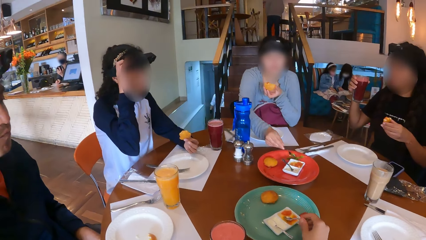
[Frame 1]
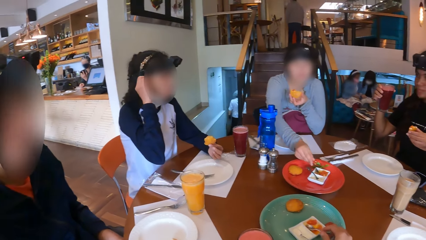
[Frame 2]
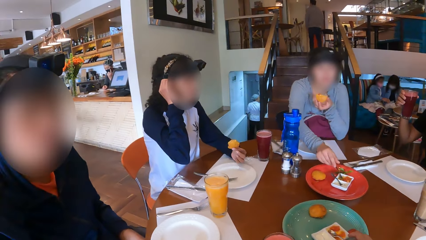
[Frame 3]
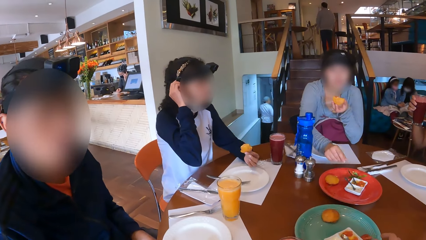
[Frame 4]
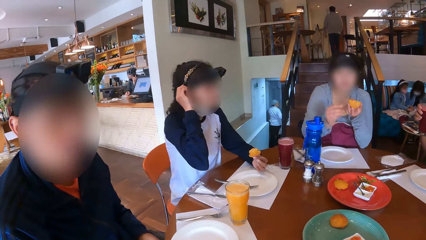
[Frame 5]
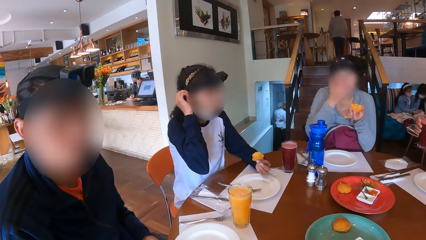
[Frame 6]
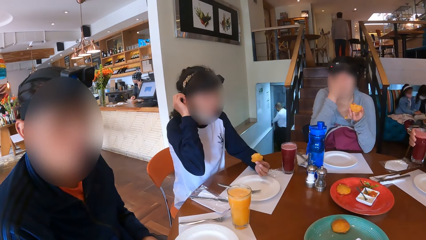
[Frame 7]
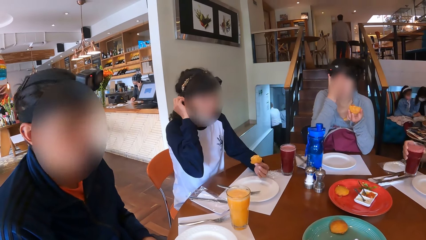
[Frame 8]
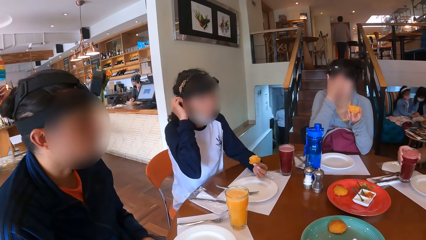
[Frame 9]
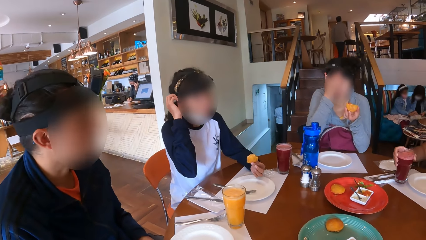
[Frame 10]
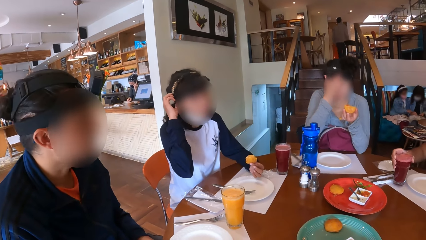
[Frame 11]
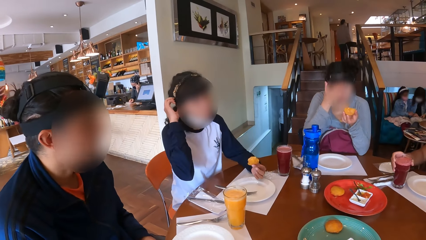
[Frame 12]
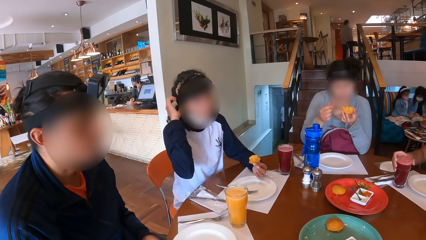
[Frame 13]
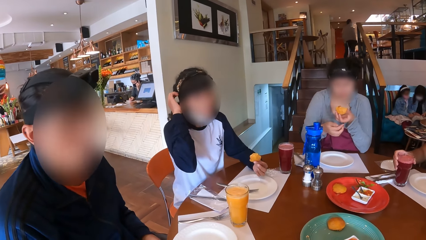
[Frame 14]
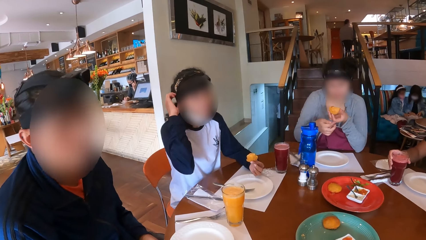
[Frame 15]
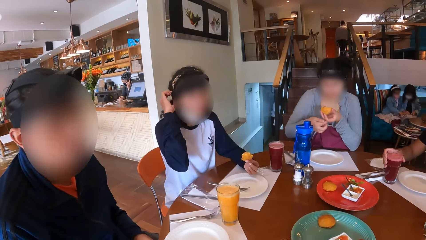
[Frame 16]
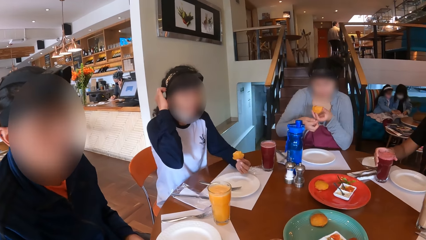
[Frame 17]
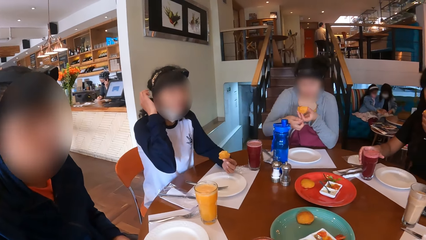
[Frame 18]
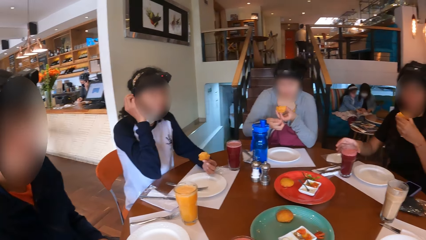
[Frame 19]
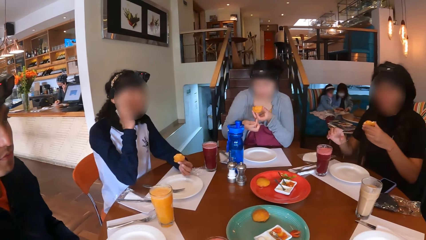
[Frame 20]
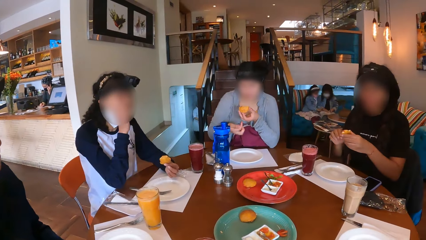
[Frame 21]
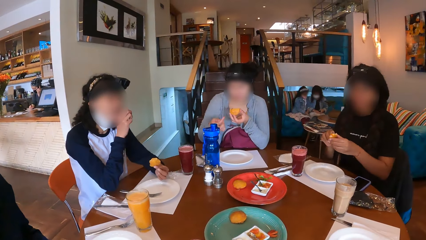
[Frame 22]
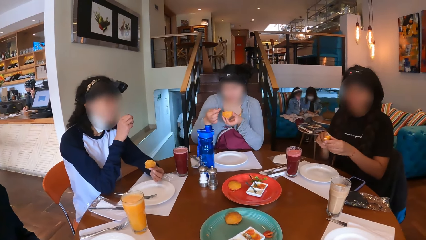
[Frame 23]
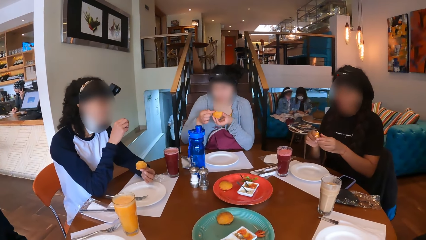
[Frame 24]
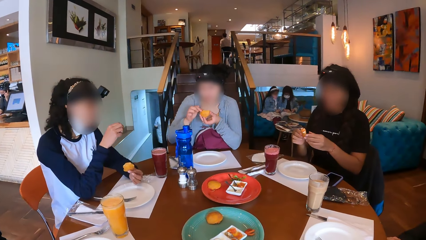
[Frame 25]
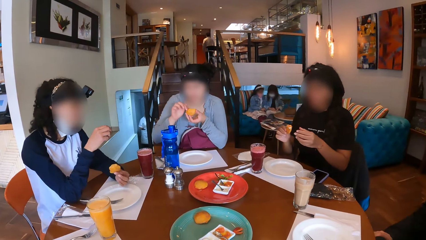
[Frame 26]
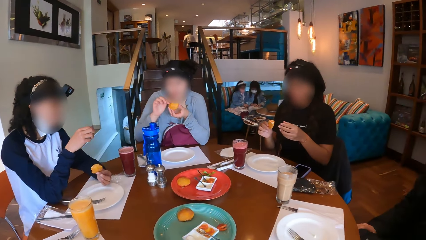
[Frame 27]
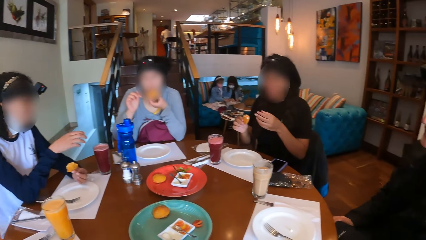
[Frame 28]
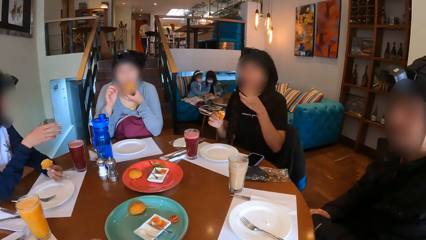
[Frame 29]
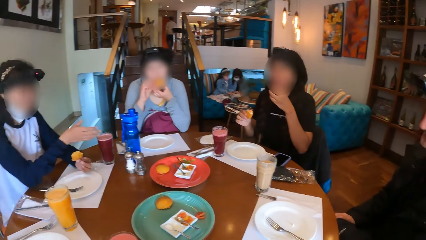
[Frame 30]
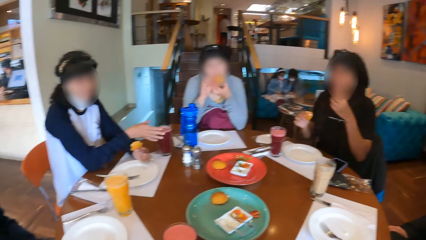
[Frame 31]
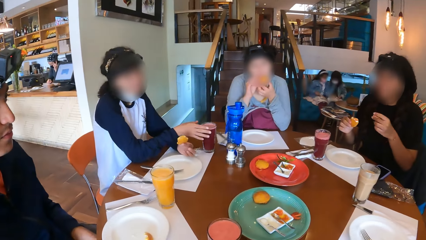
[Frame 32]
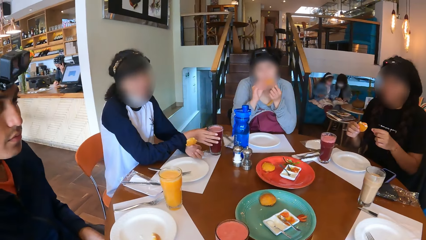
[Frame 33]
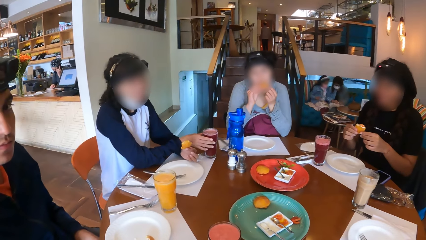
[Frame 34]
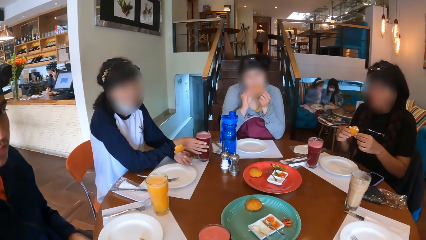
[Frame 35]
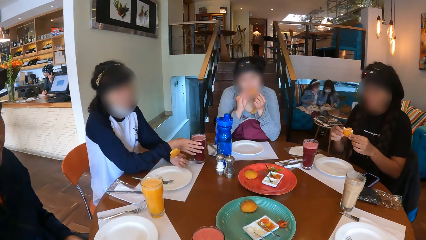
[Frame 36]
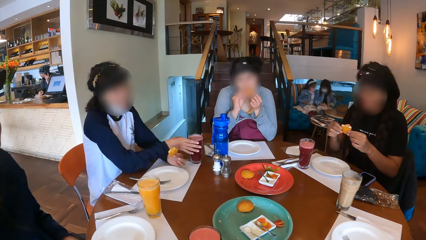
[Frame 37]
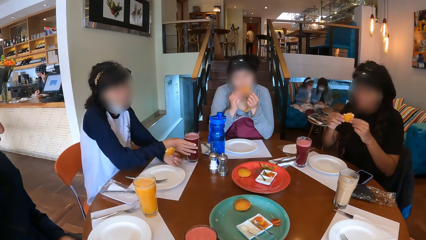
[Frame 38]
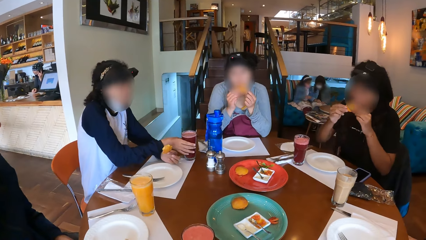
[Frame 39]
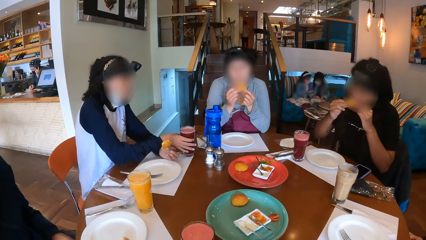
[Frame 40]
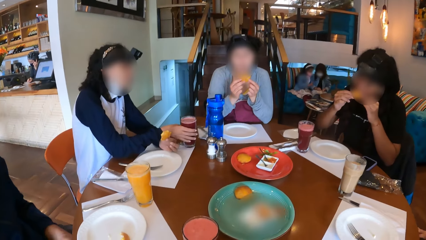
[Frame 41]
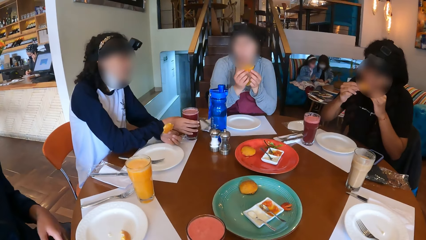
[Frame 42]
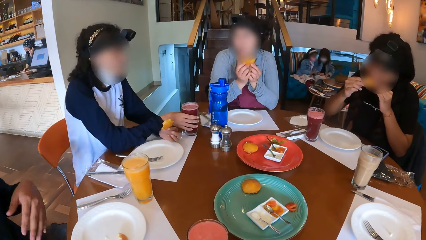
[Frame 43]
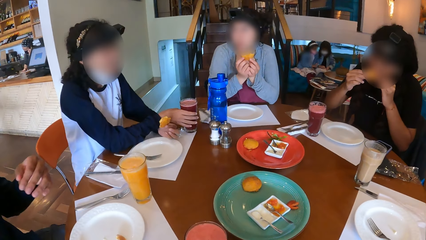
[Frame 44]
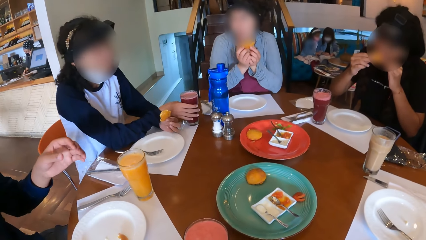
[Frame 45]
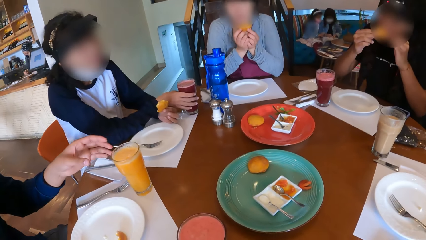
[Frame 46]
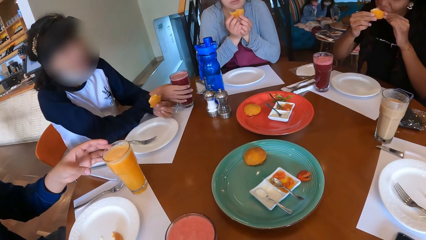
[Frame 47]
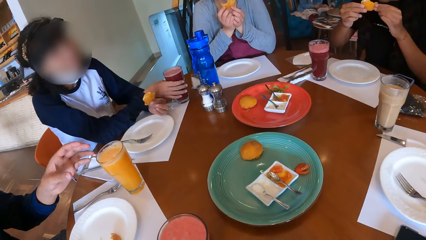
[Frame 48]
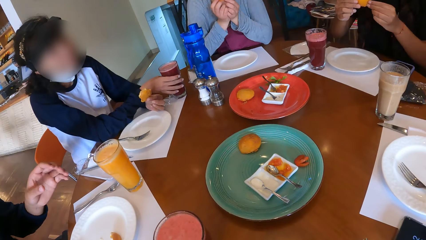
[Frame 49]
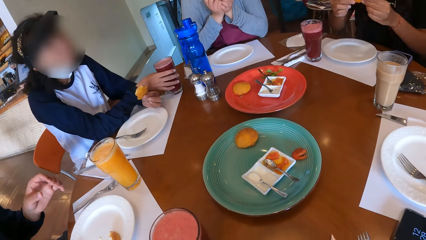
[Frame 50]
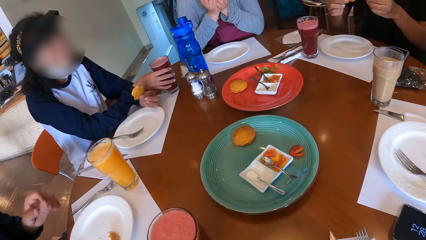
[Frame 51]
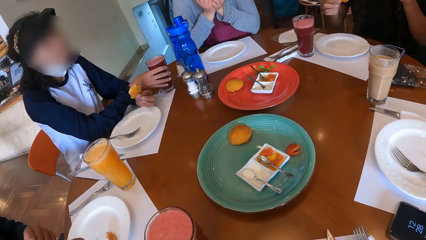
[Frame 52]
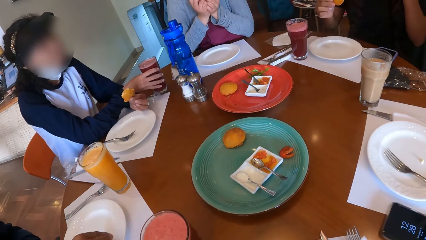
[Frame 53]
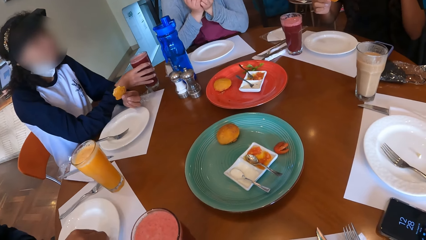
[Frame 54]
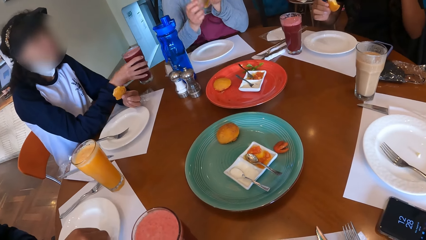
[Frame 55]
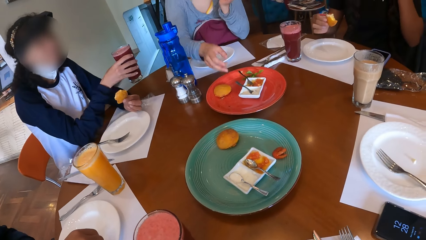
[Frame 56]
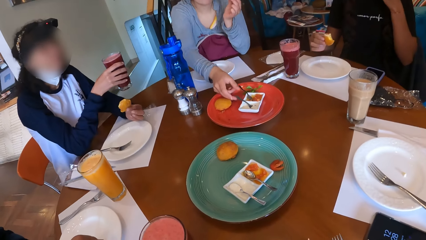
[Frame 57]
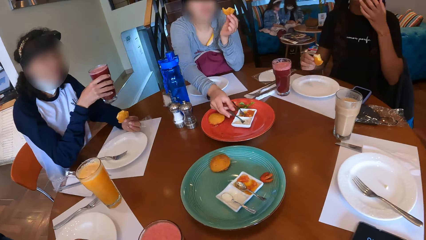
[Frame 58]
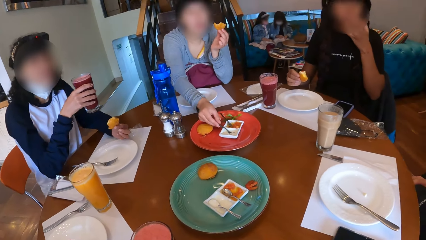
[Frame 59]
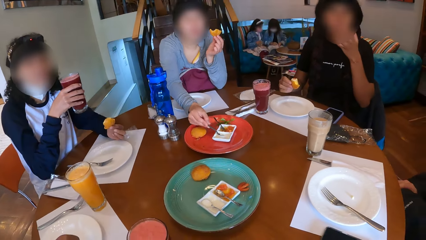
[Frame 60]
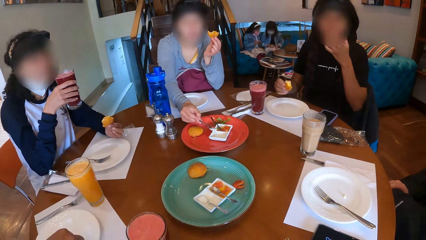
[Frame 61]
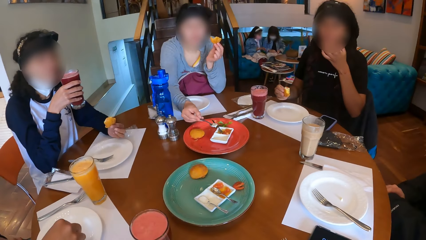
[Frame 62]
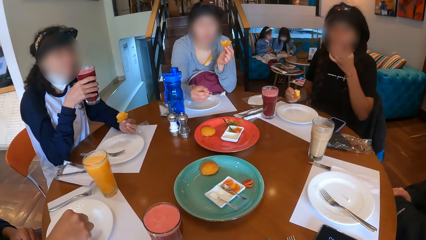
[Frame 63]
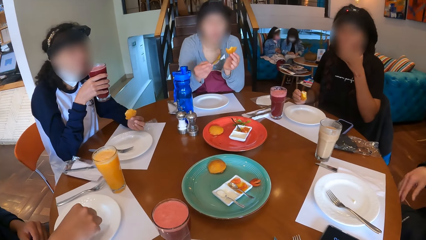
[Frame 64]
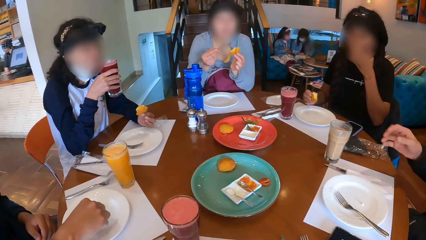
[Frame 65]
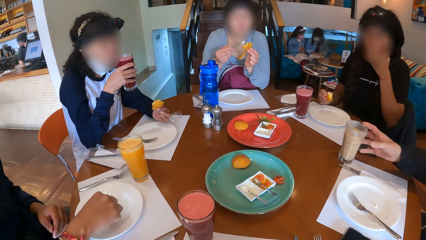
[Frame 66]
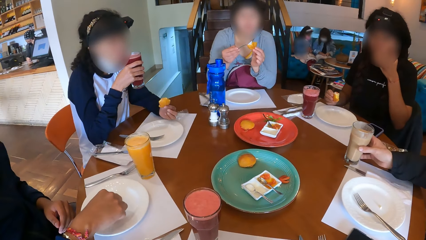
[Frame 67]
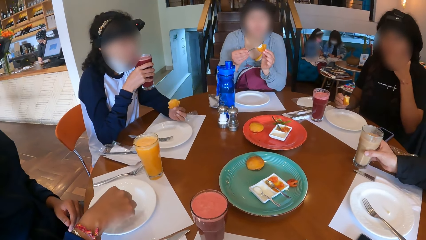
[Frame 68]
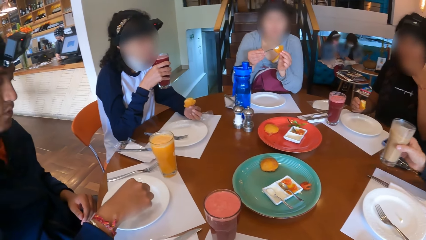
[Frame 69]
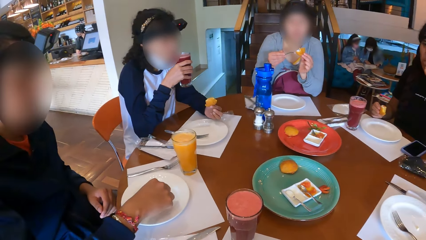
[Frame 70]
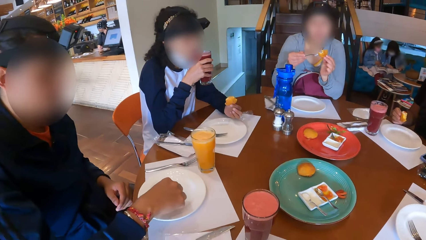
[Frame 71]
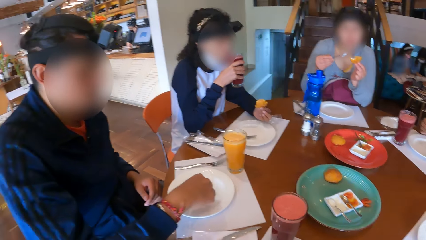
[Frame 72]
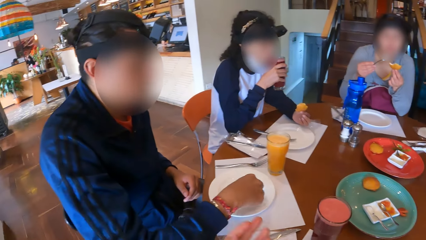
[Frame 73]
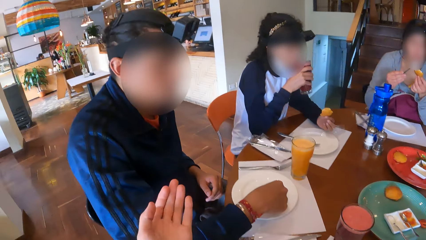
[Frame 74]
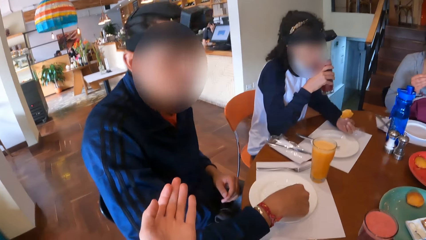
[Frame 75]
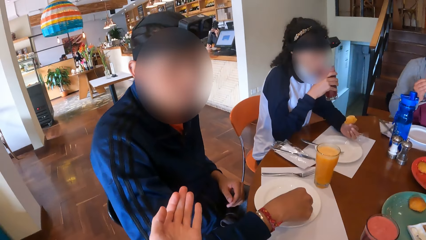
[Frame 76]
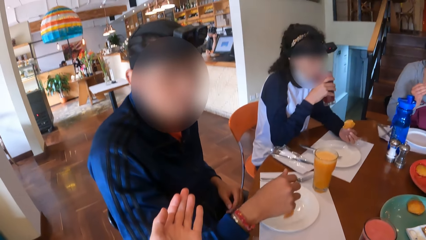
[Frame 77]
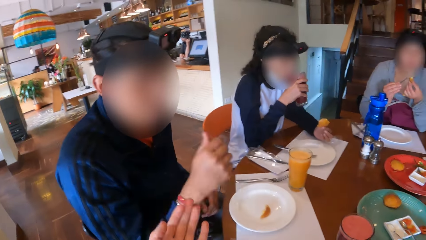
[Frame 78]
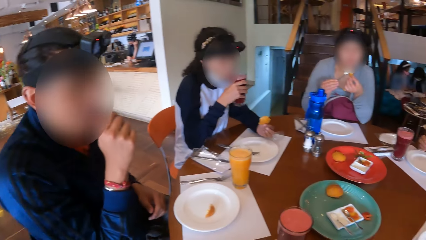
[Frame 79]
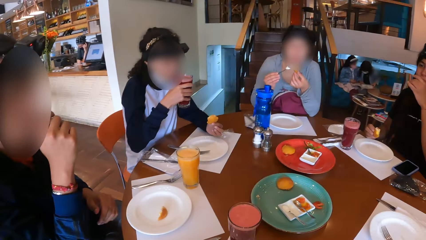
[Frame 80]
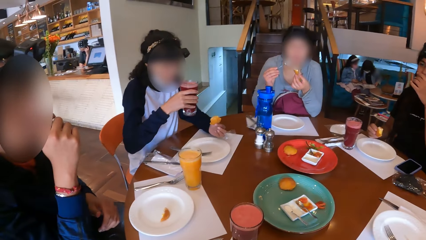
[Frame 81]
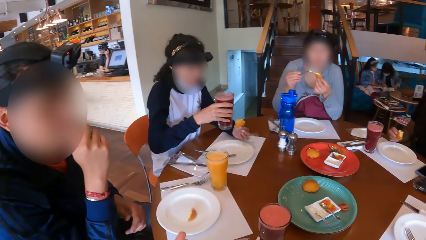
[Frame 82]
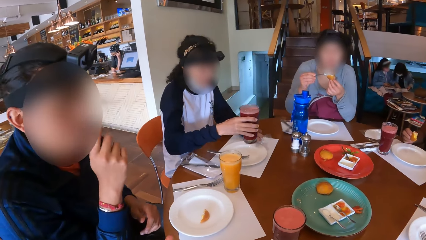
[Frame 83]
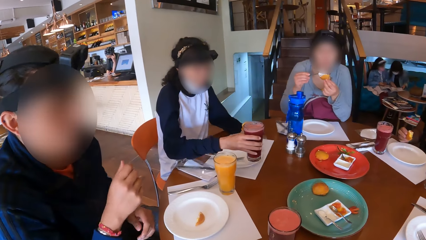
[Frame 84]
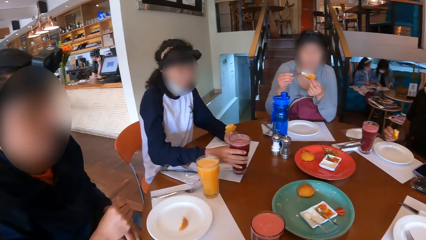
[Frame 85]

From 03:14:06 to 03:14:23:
A woman drops the spoon in the sauce plate with her right hand. Another woman drops the cup on the table with her right hand. She holds the snack with her other hand. The first woman eats the snack. The other woman eats the snack. She holds the doughnut with both hands. A third woman picks the cup from the table with her right hand. The first woman picks the spoon from the ice cream plate with her right hand. She scoops something with the spoon. She puts ice cream on the doughnut with the spoon in her right hand. A man picks the cup from the table with his right hand. The camera wearer interacts with another man.
